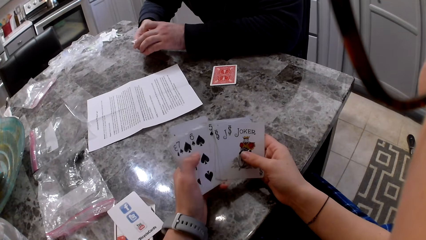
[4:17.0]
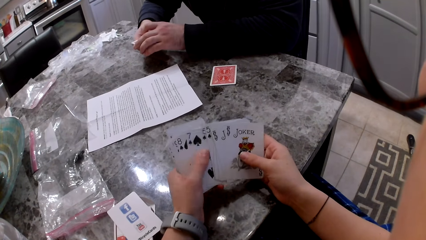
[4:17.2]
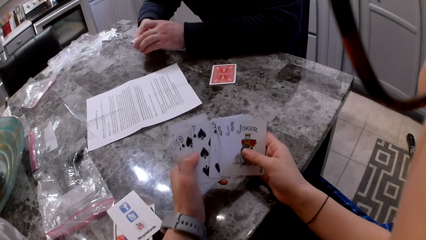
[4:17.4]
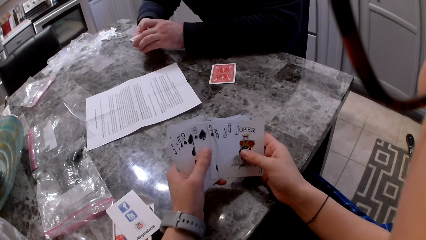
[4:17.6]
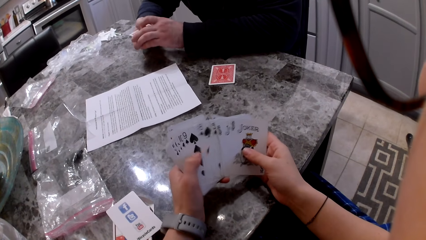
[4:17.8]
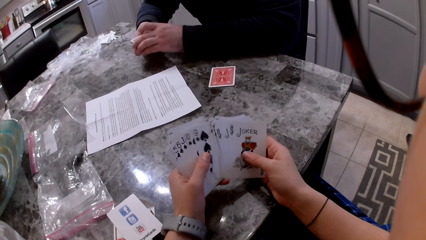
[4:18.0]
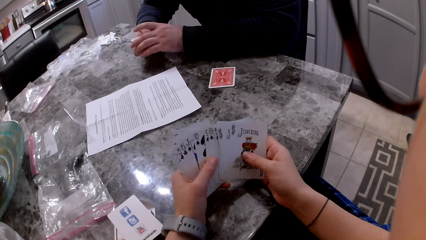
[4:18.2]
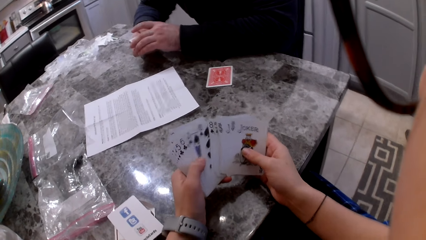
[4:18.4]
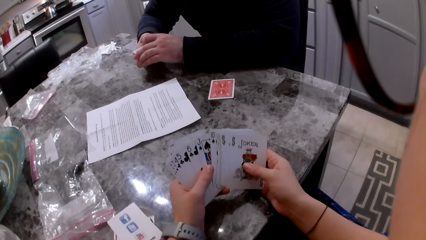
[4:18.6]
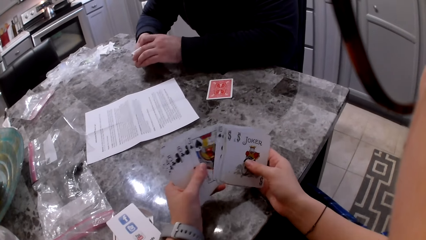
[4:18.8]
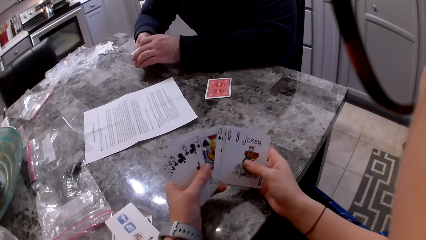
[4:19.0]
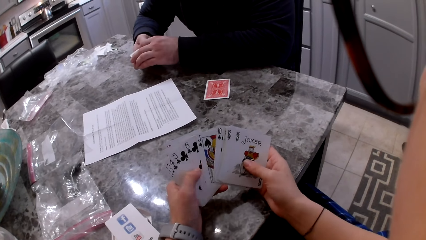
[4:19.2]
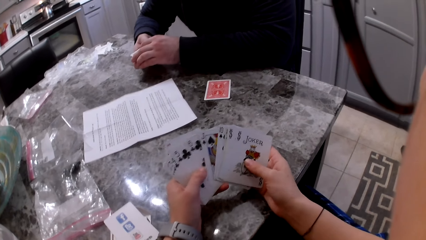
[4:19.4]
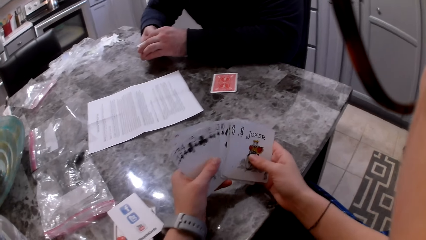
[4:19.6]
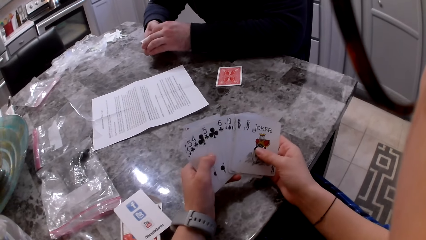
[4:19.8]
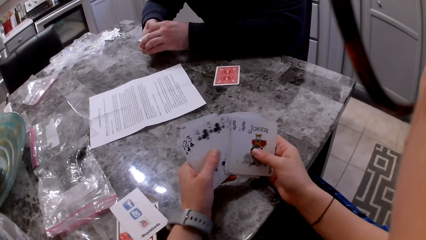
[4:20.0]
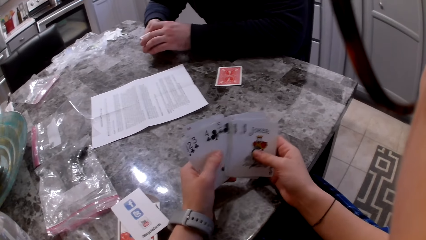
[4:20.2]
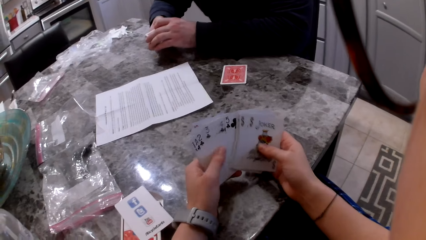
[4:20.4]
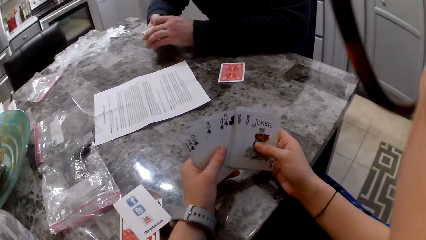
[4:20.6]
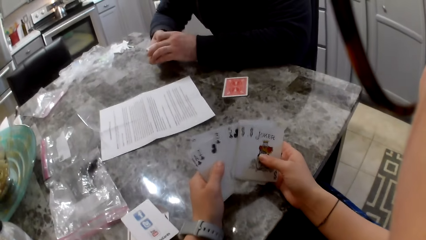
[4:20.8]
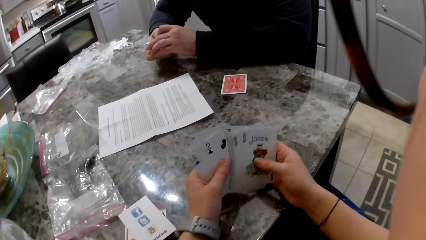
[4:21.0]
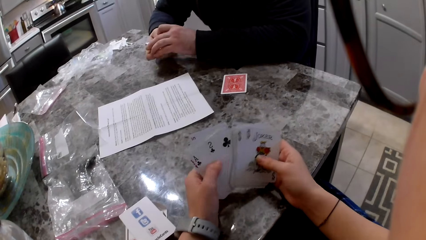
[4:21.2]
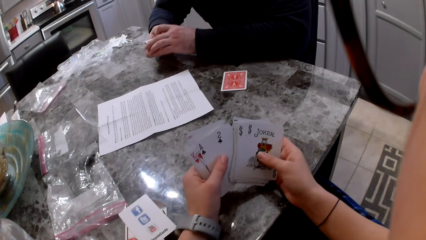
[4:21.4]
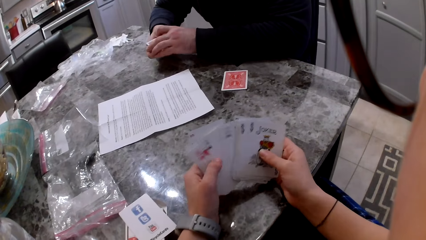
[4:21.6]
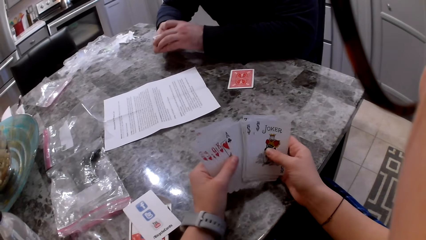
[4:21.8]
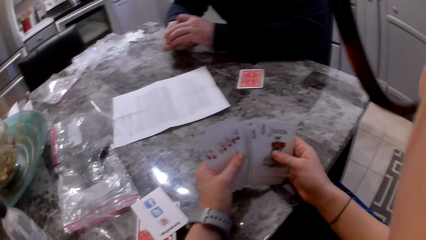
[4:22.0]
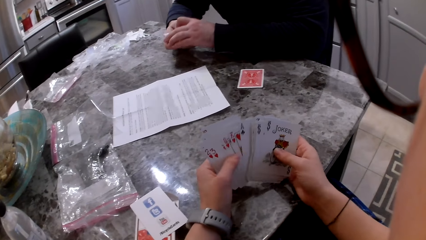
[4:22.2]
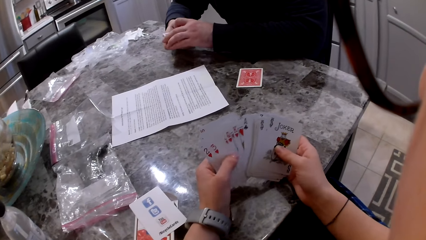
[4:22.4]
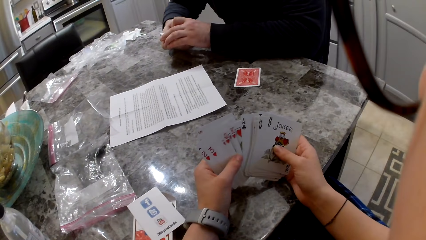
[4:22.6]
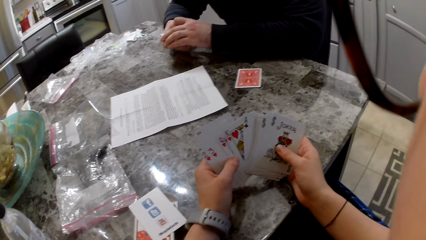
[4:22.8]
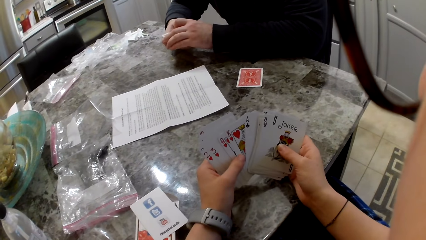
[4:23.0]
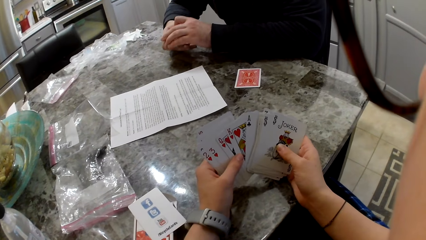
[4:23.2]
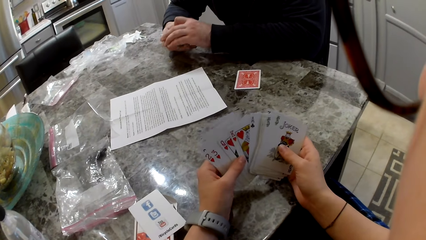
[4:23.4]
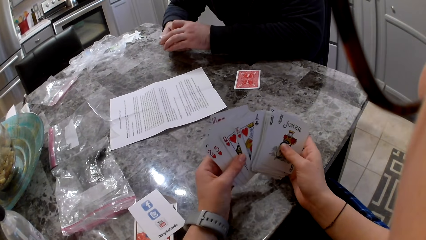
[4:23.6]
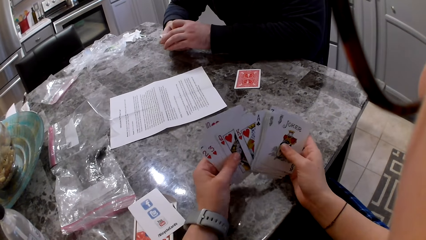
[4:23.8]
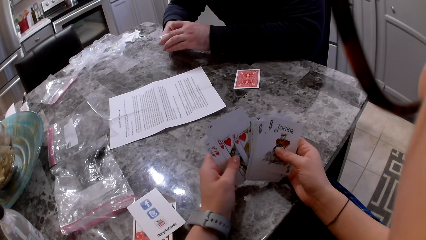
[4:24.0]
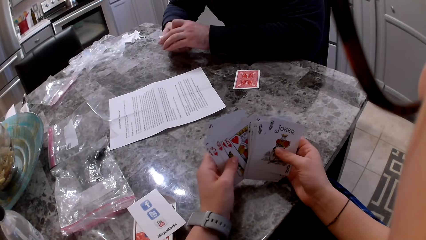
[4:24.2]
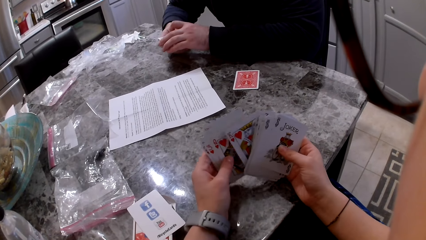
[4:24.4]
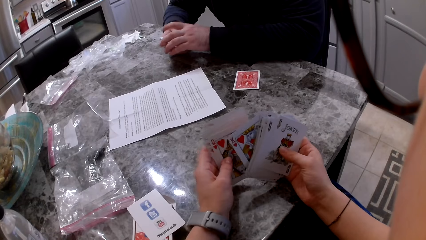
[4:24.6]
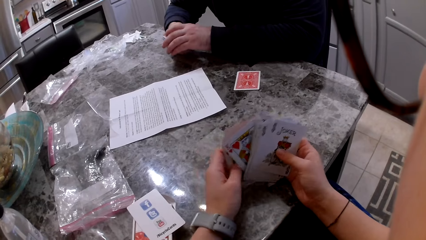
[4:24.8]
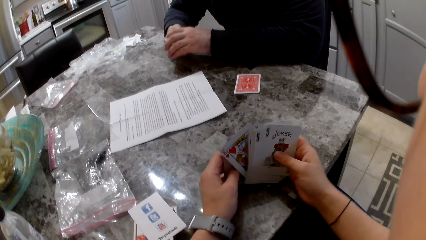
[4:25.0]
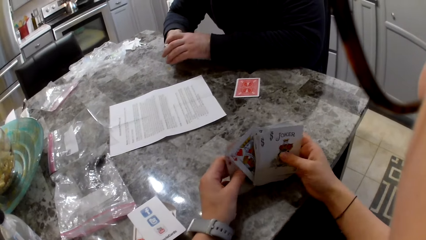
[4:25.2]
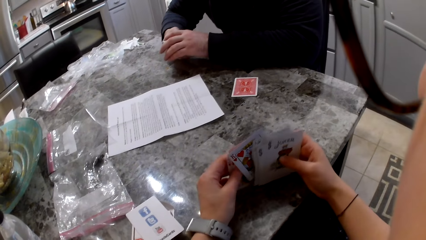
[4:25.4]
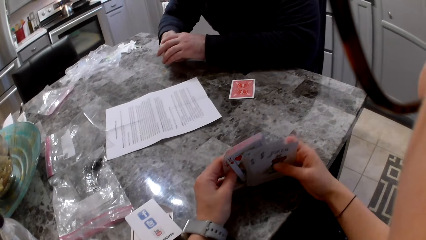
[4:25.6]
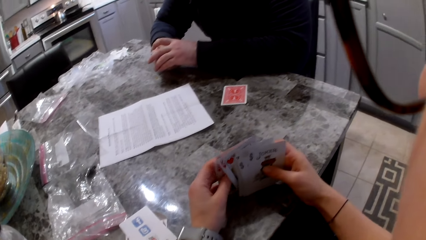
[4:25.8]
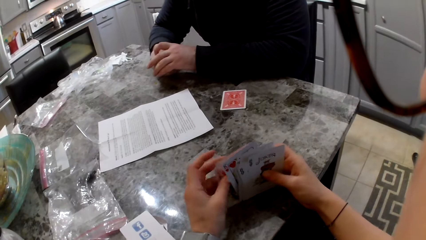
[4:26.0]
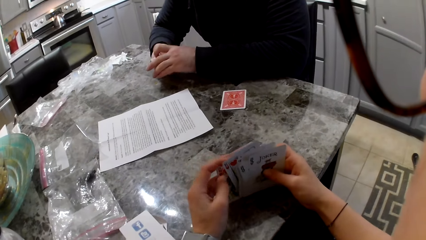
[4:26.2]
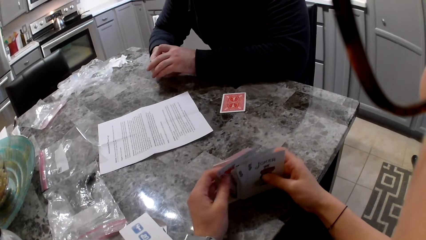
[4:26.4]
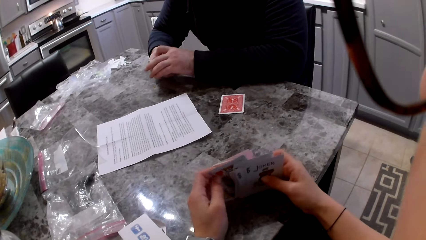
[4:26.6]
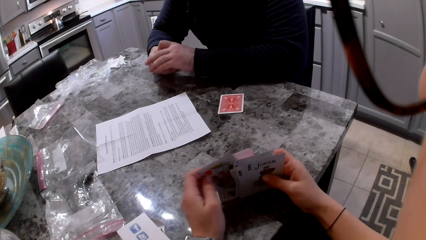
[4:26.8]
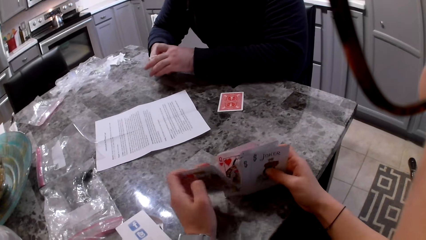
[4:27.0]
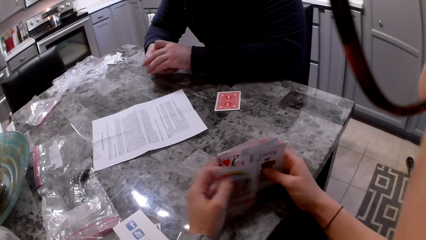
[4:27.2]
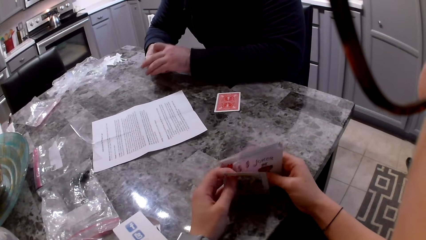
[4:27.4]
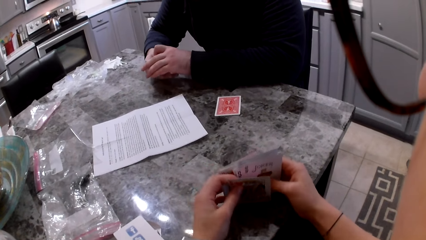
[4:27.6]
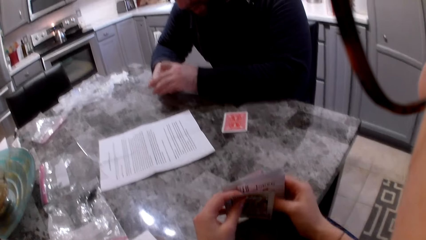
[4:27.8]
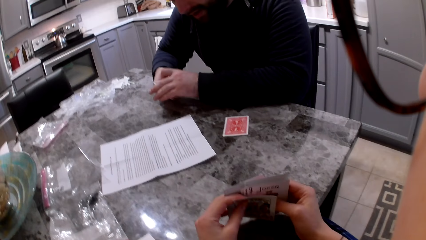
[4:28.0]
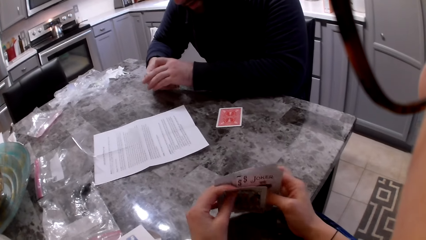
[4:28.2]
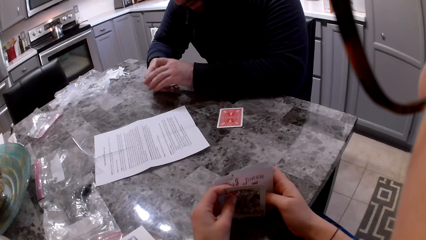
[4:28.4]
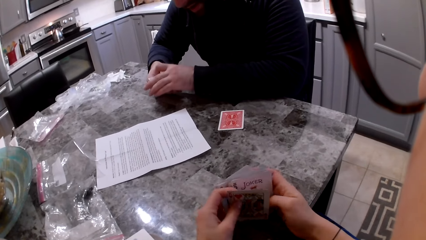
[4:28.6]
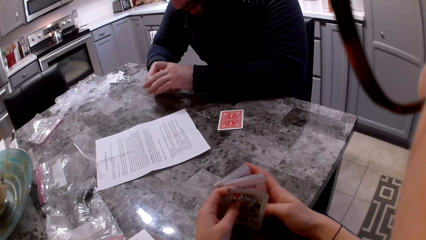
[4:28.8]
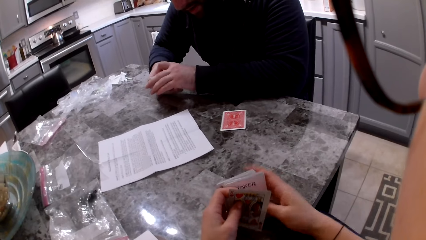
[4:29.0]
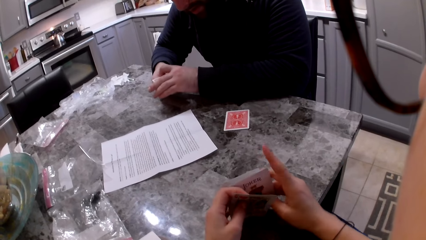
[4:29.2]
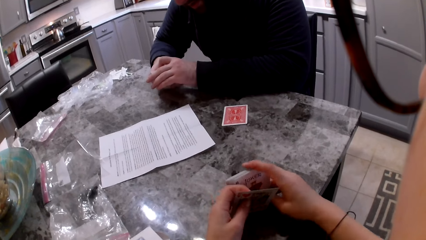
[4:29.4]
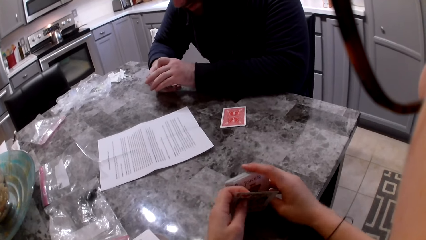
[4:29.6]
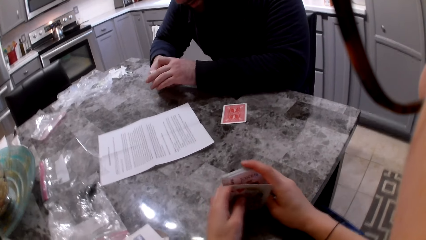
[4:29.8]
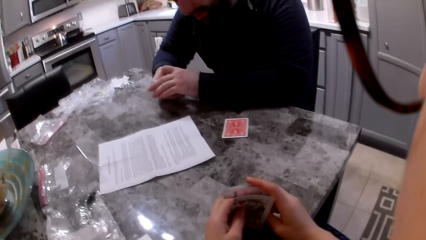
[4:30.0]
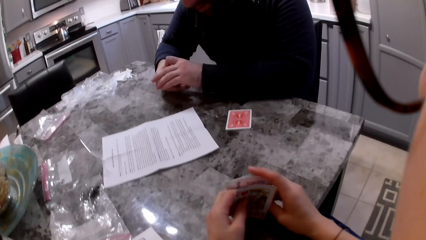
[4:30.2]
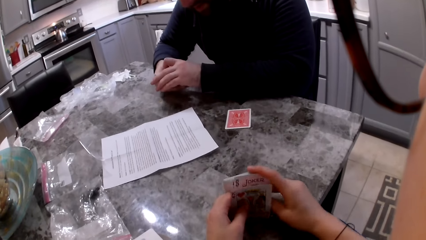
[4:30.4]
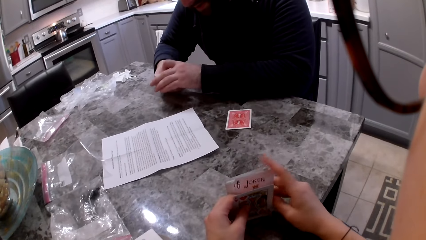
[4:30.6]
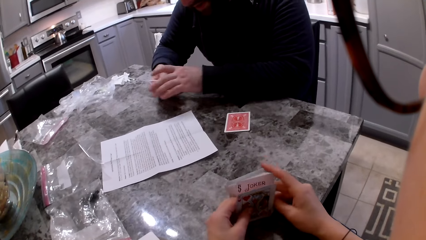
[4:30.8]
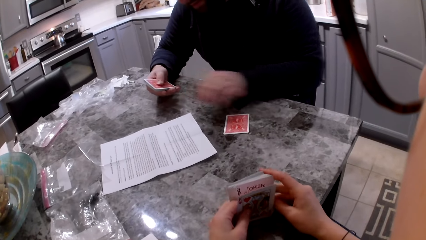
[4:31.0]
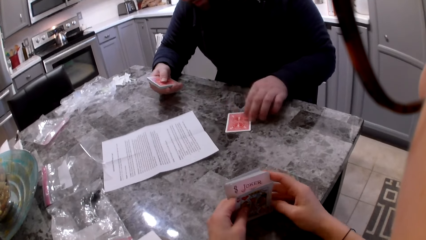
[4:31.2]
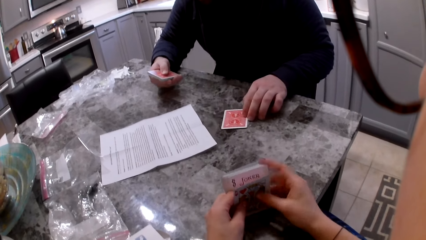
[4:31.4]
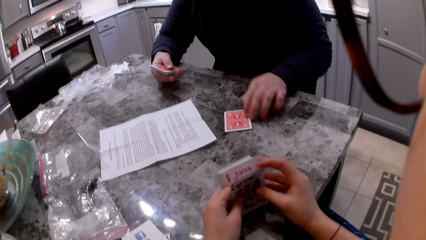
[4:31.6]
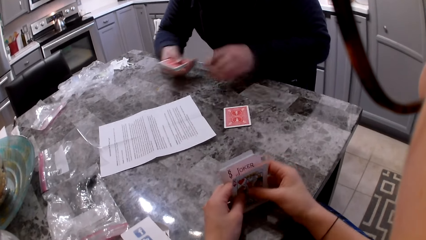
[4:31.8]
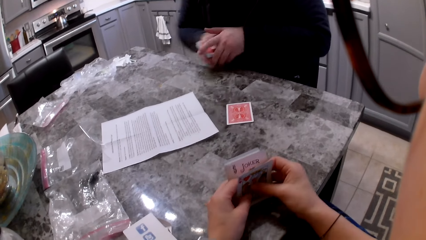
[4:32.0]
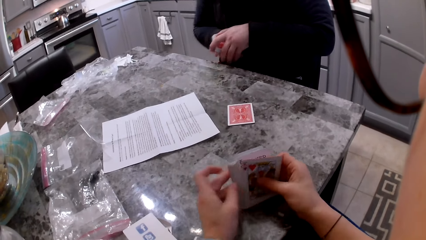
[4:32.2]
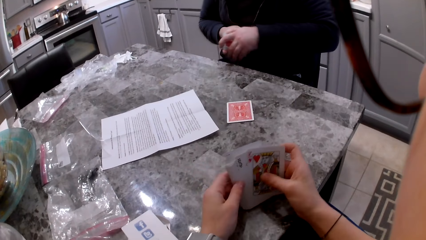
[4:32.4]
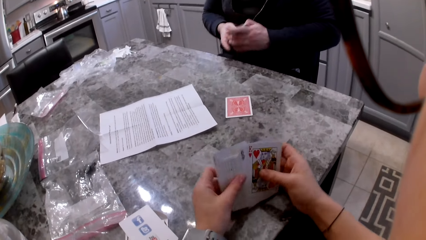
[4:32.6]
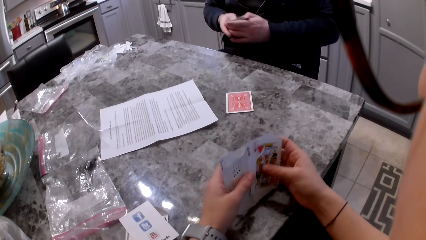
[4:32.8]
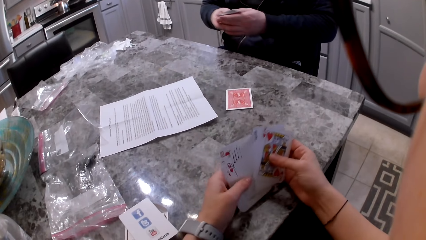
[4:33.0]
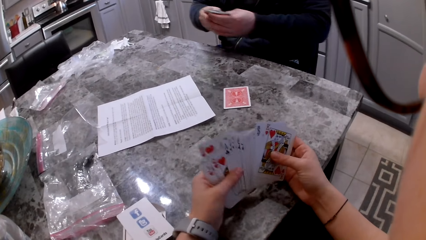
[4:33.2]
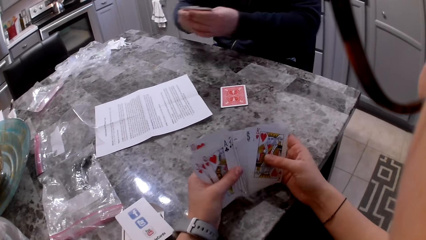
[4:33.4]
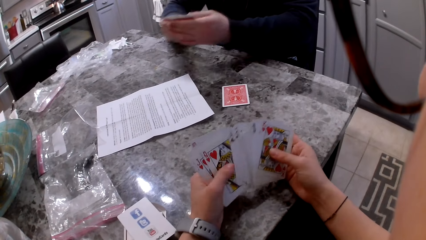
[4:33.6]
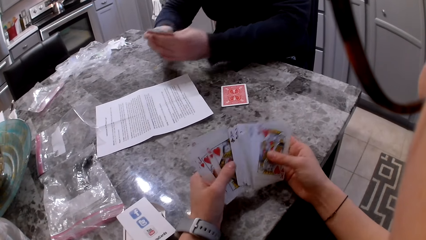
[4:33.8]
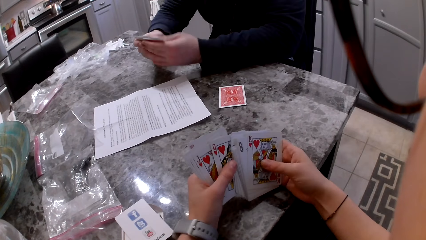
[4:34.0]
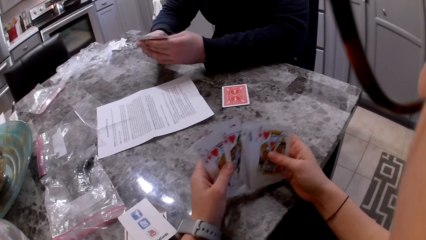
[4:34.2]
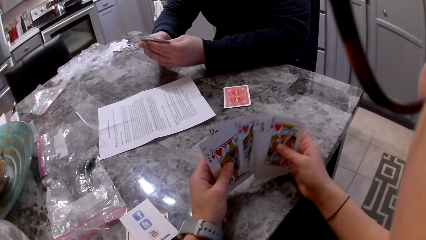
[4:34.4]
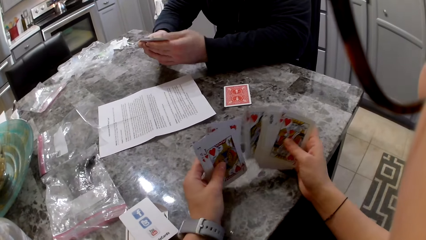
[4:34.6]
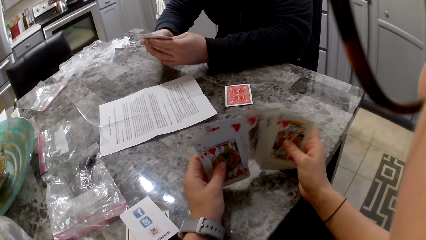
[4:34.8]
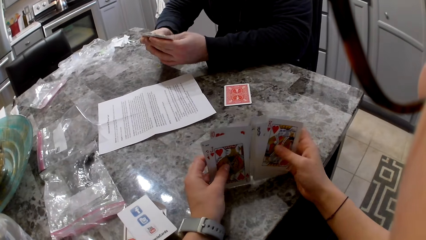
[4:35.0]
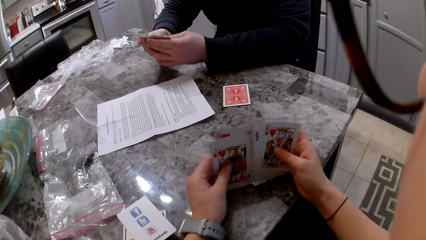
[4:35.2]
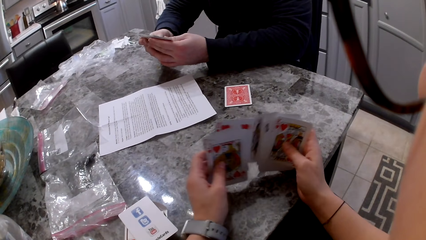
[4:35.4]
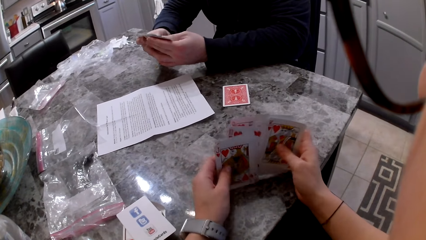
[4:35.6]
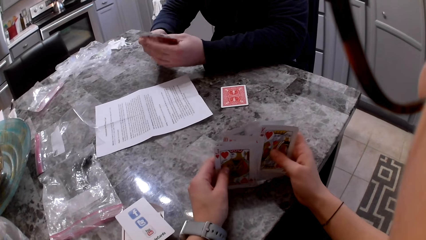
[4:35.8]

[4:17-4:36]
A man pushes a card on the table towards the camera wearer. The camera wearer shuffles the cards in her hands. The man aligns the cards in his hands. The camera wearer shuffles the cards in her hands. The man shuffles the cards in his hands.
